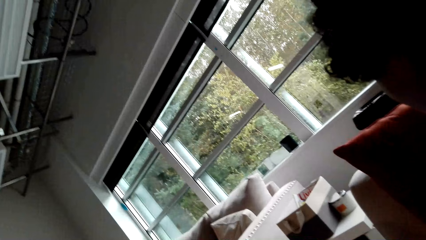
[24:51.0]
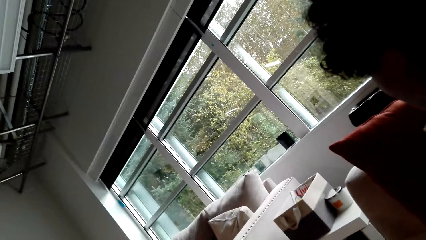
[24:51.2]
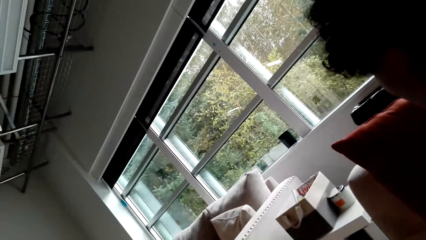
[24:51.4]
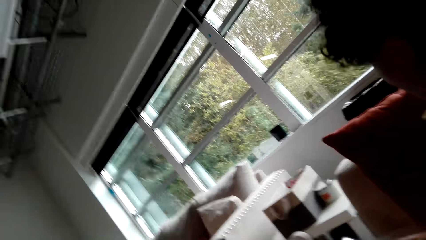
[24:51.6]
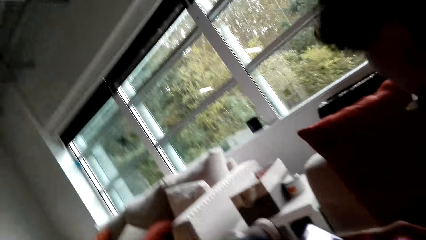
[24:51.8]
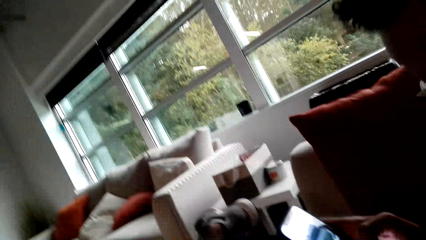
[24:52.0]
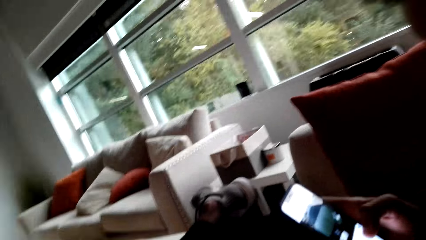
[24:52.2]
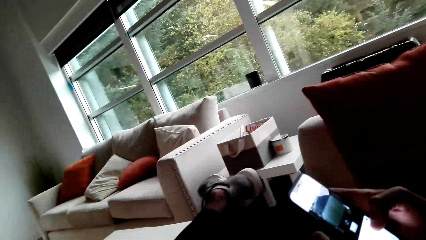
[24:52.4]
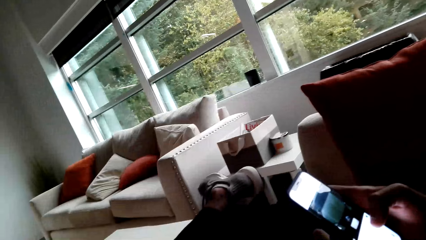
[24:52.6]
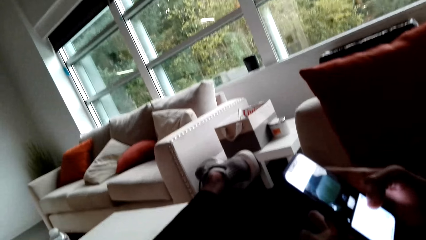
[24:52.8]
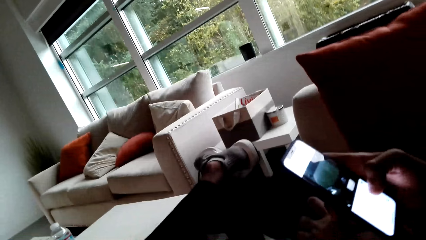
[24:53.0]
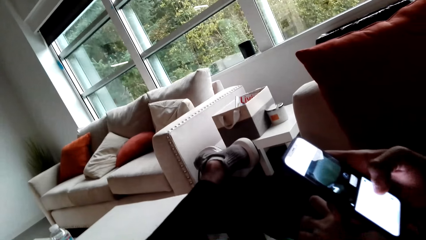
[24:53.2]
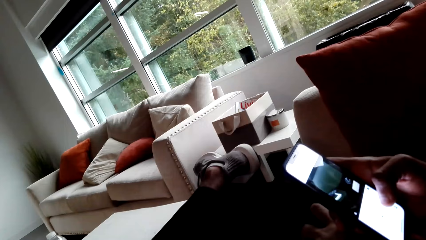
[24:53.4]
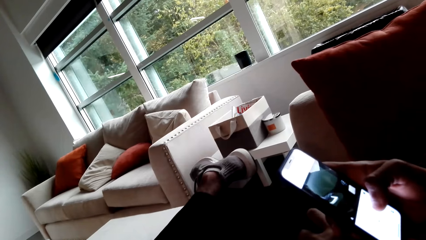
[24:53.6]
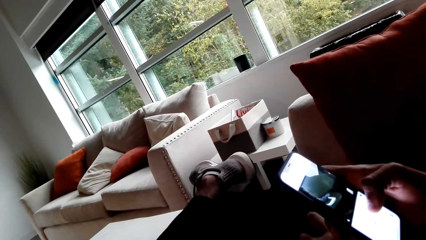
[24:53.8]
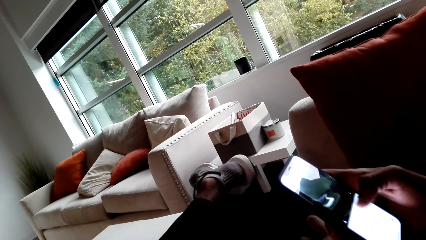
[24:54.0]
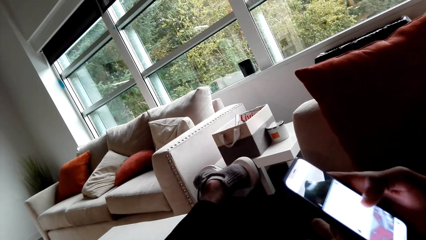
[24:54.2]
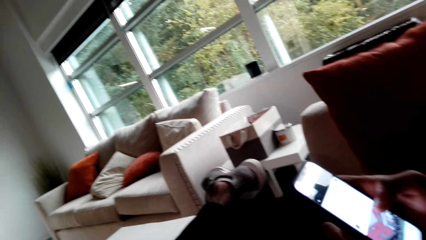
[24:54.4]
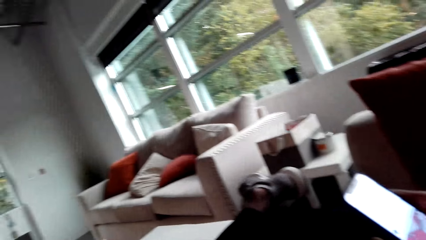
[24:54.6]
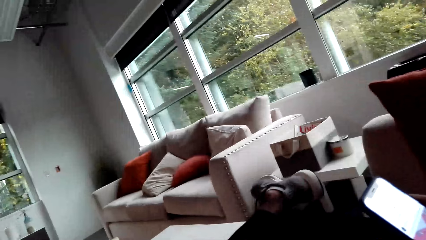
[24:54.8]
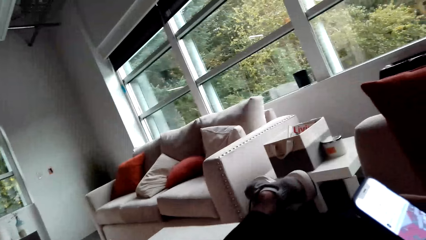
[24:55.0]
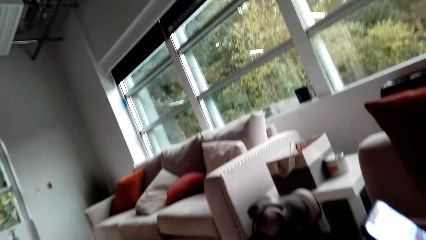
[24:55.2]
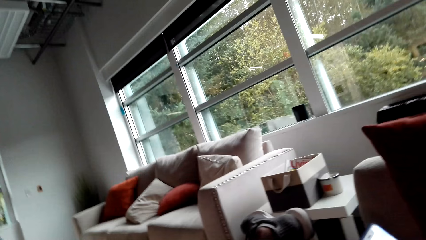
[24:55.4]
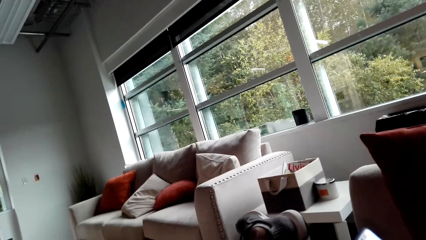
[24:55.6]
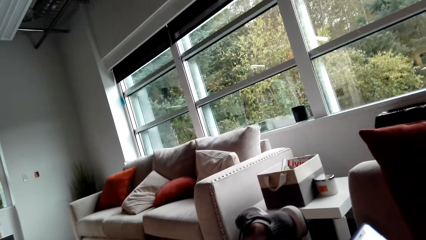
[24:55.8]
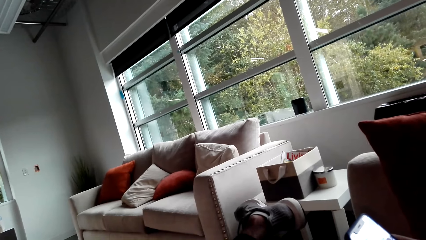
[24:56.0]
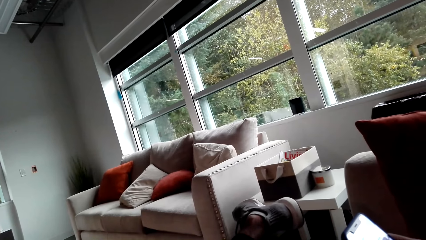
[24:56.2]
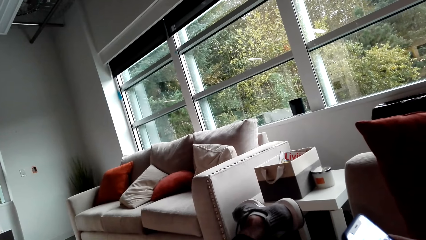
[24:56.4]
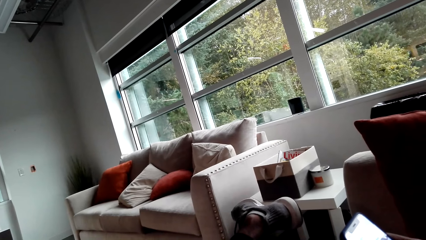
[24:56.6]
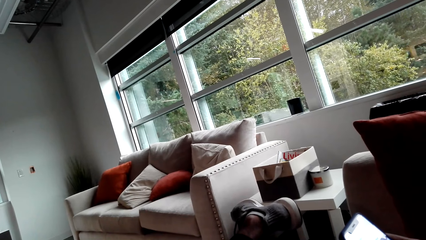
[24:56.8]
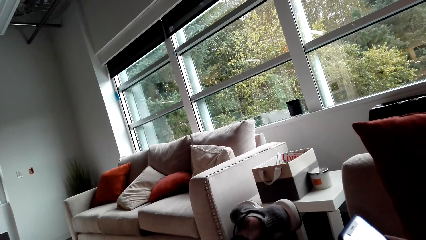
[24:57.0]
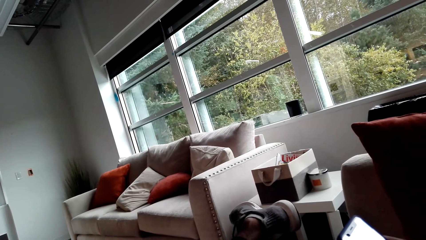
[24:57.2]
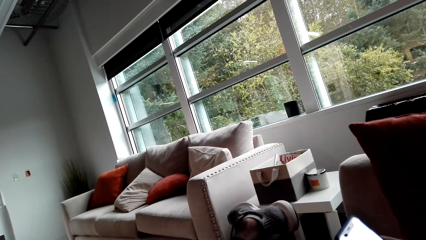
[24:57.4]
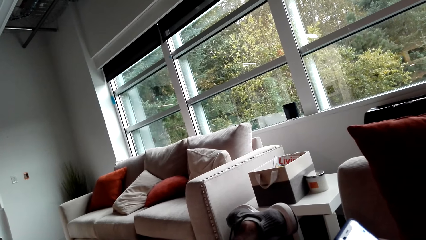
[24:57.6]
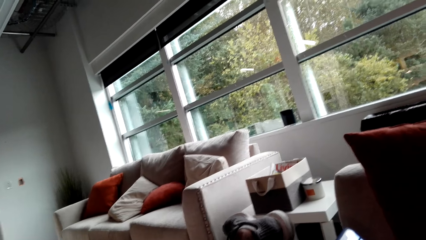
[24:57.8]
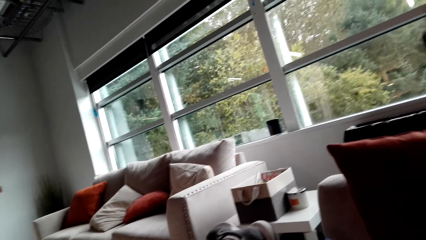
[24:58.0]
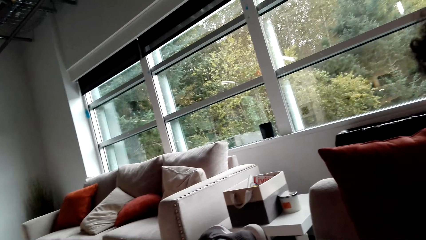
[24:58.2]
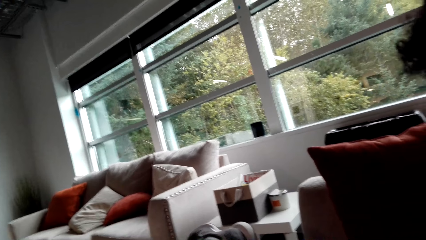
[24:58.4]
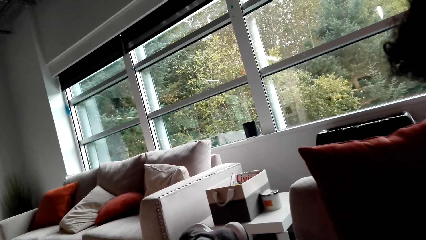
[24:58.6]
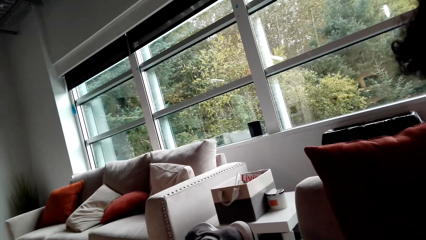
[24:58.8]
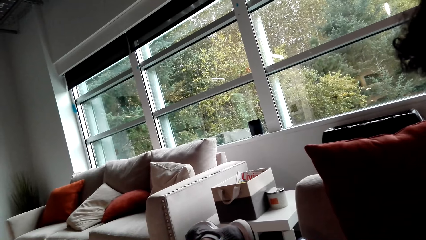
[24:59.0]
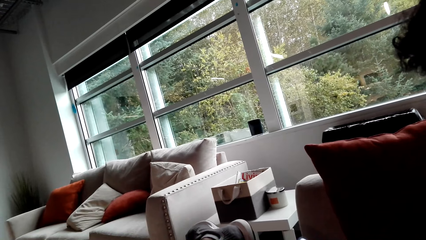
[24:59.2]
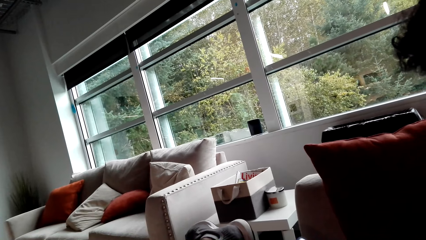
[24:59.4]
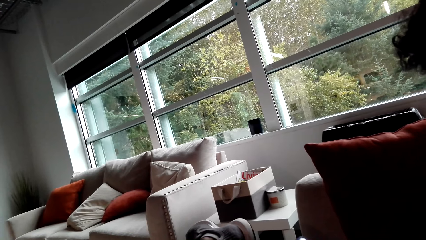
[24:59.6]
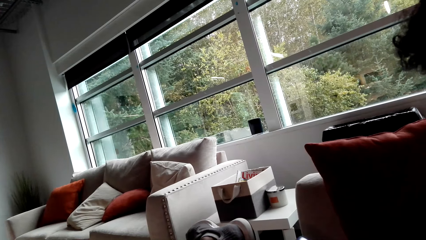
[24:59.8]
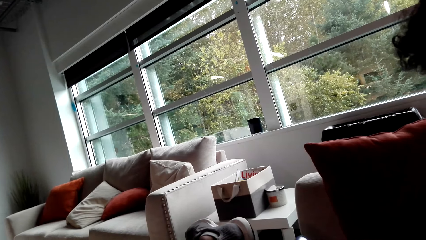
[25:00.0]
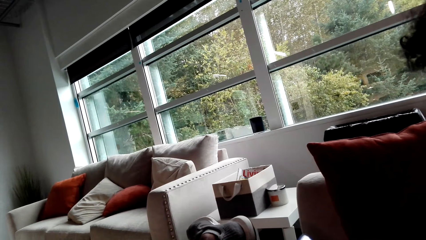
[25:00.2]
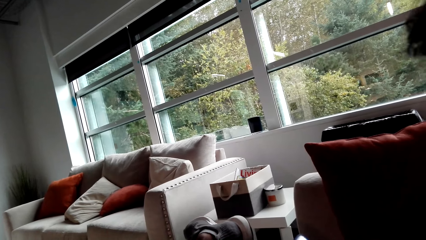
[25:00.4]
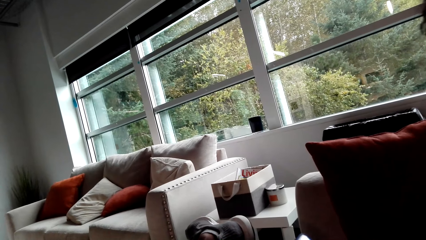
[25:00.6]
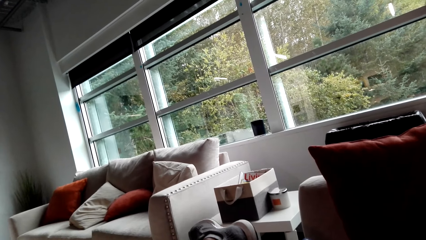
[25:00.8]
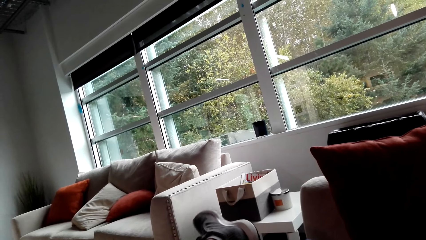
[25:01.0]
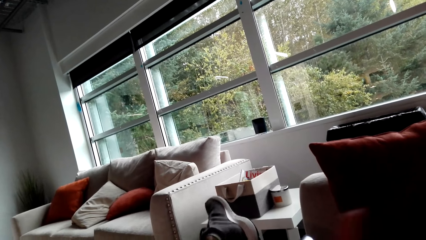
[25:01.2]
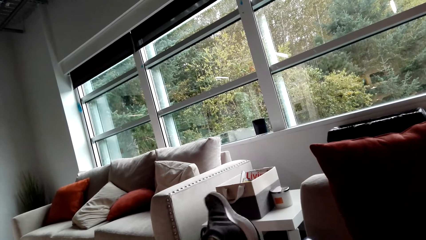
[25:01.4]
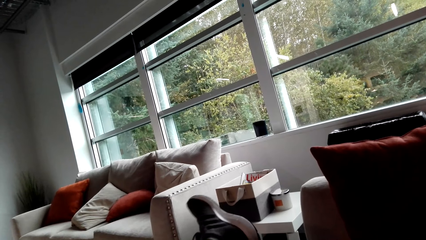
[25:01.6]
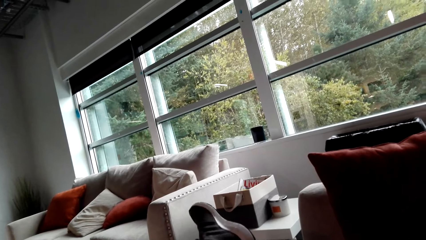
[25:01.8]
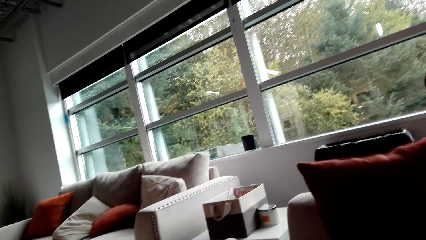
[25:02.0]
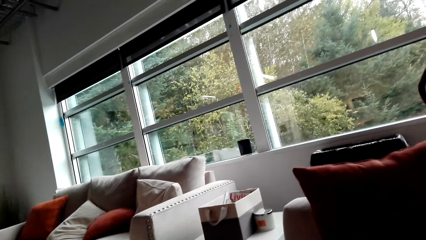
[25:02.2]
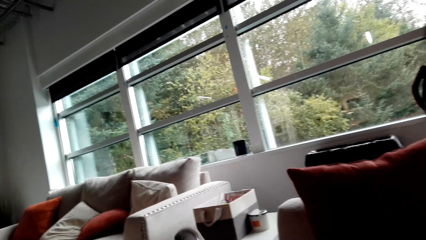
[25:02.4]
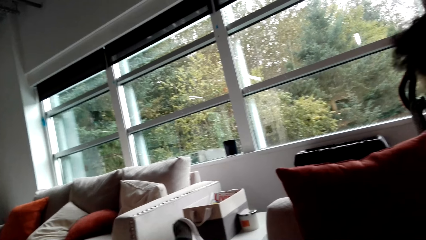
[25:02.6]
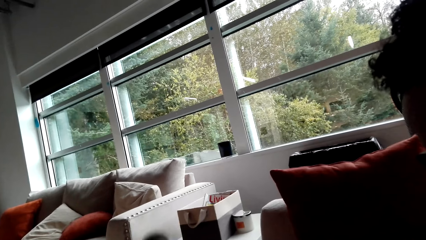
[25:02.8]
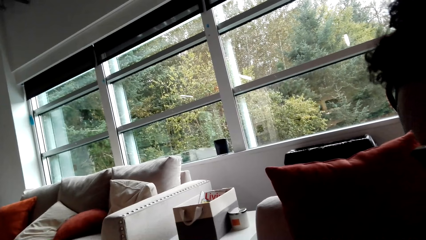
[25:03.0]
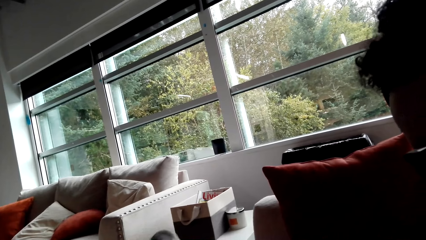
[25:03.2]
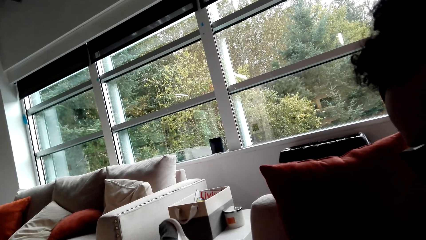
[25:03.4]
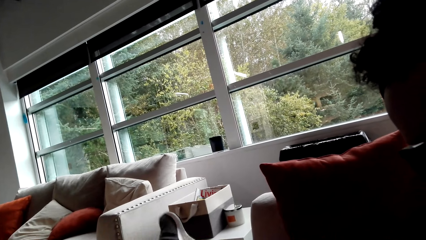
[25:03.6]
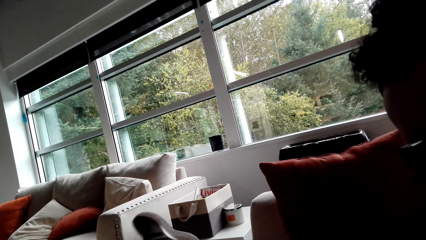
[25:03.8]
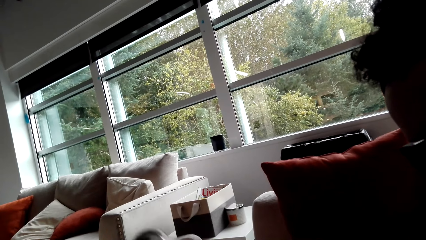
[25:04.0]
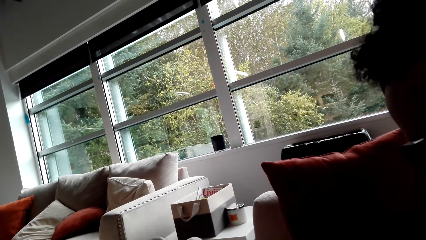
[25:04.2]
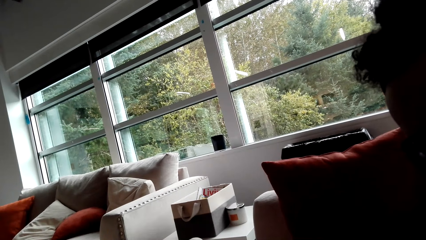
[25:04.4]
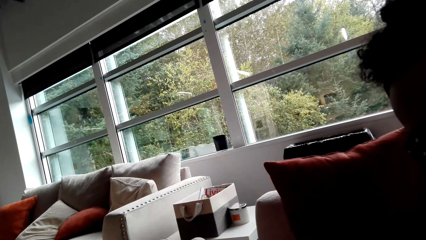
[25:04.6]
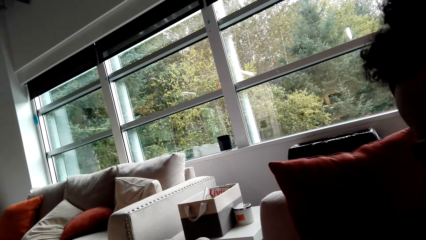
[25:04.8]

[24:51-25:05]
The camera wearer looks around. A person operates a phone. The camera wearer looks outside.

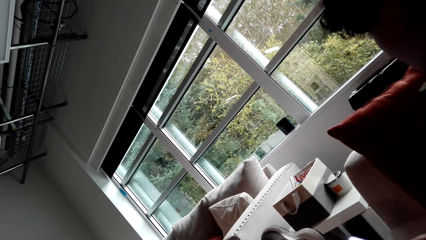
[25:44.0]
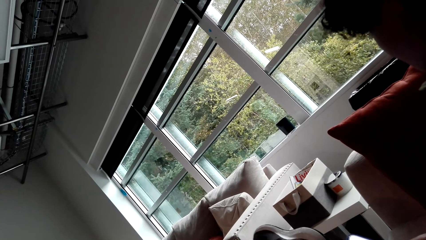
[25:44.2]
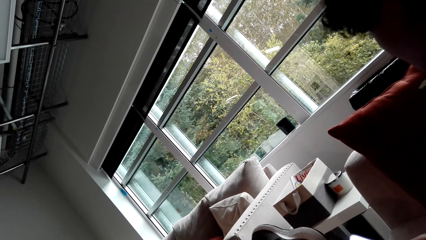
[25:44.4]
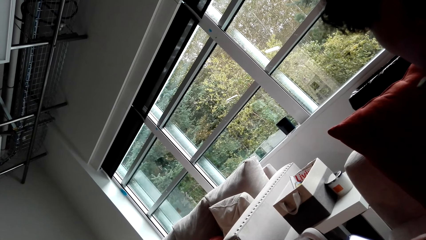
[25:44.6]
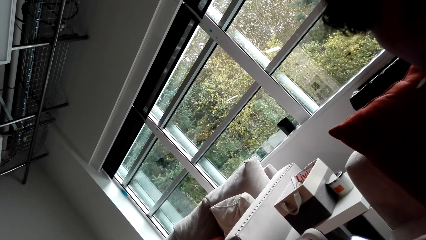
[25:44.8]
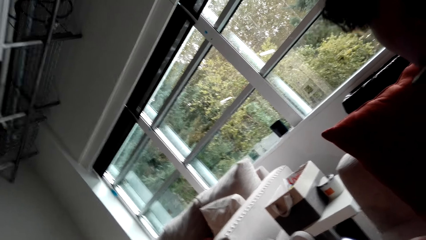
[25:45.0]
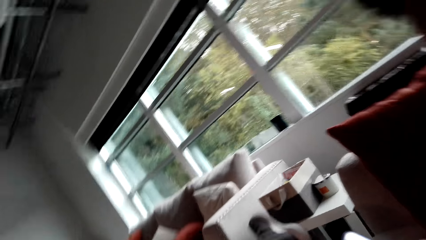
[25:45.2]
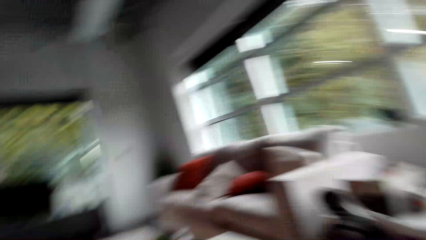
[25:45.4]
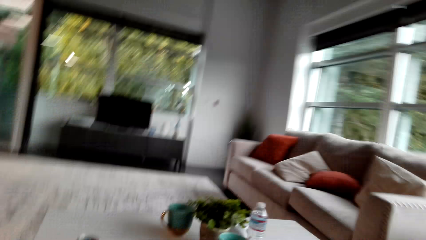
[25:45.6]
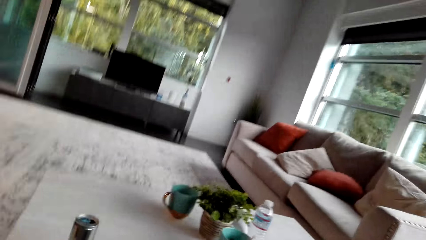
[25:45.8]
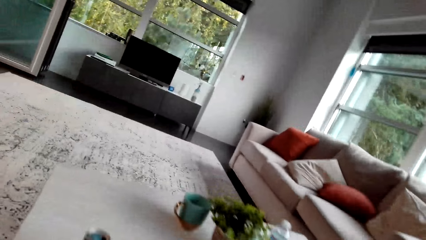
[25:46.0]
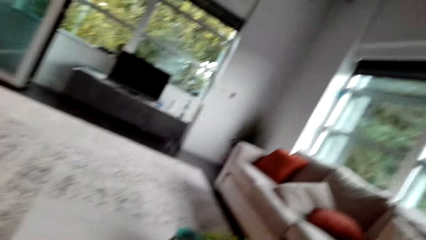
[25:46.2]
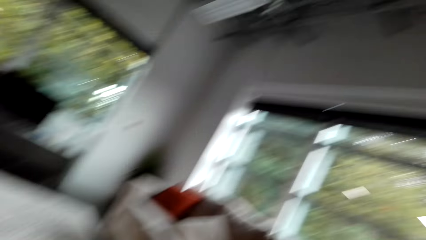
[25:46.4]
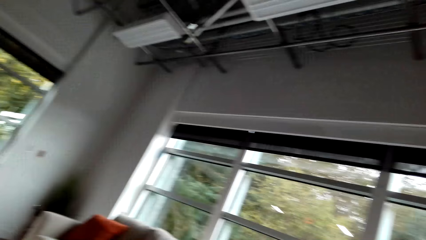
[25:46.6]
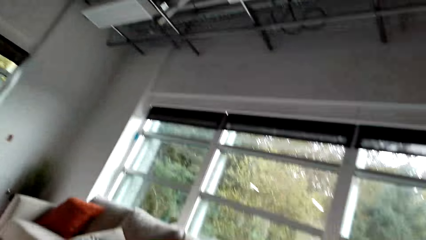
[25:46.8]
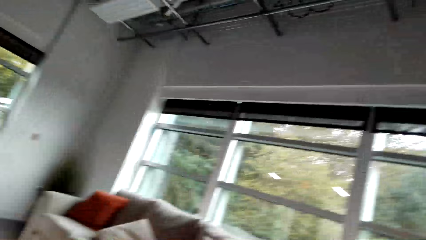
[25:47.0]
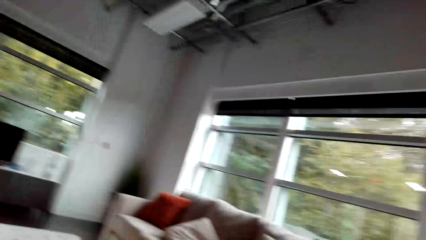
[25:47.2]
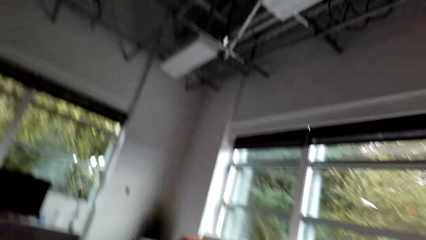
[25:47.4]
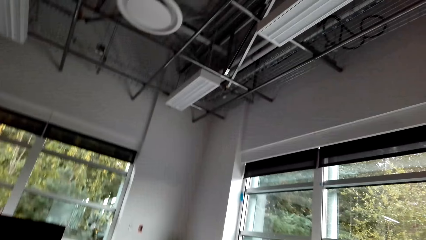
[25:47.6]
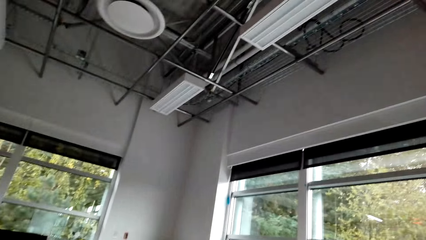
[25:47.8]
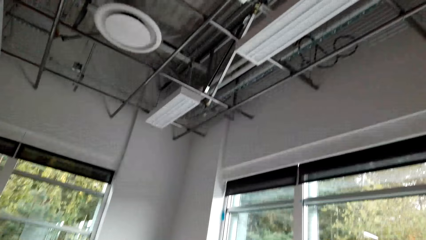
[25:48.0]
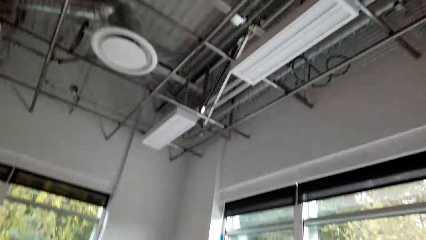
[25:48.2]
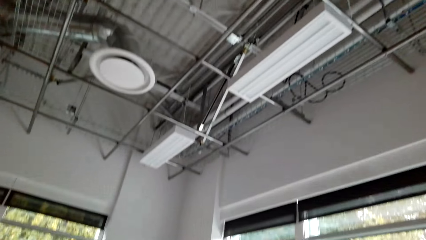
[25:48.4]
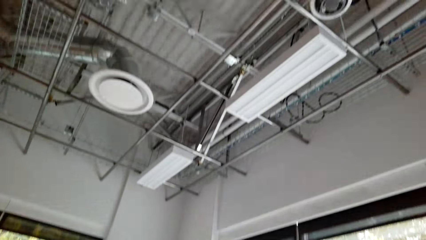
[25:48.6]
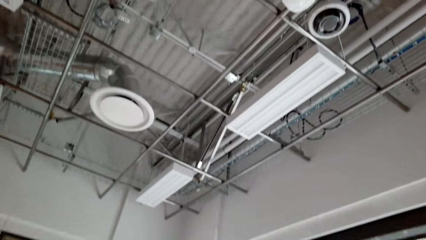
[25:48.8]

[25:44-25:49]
The camera wearer looks around.
